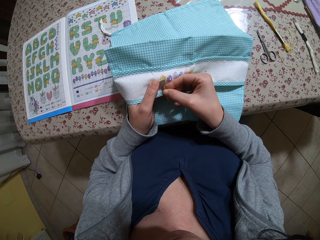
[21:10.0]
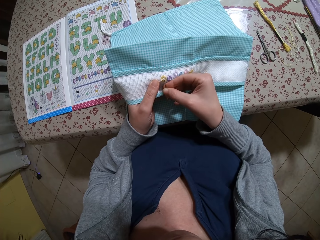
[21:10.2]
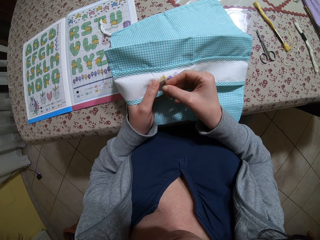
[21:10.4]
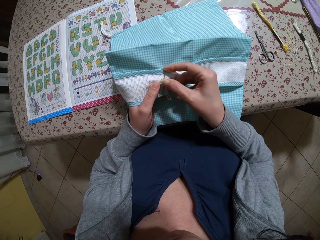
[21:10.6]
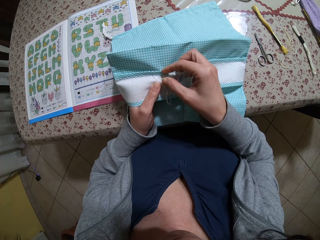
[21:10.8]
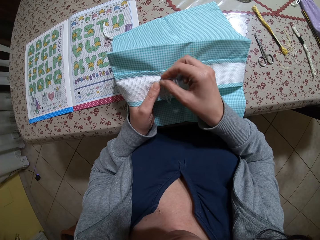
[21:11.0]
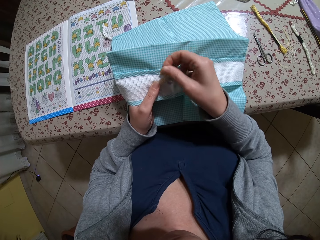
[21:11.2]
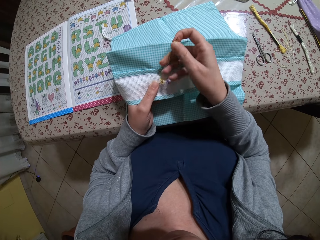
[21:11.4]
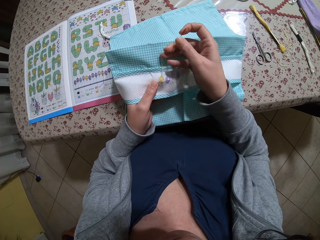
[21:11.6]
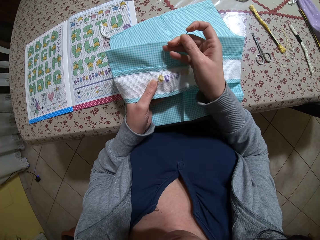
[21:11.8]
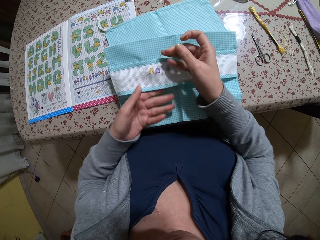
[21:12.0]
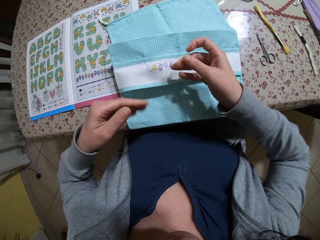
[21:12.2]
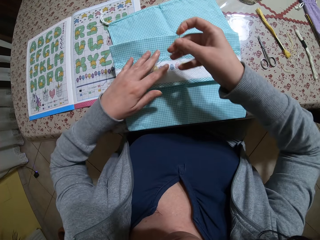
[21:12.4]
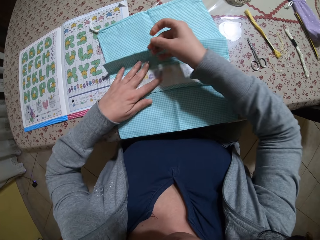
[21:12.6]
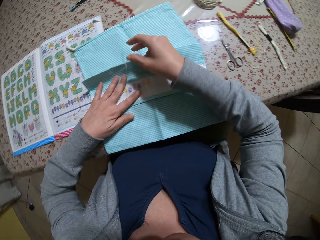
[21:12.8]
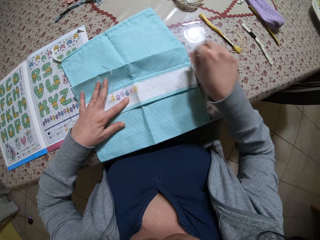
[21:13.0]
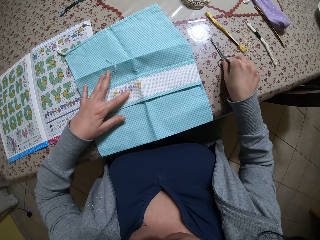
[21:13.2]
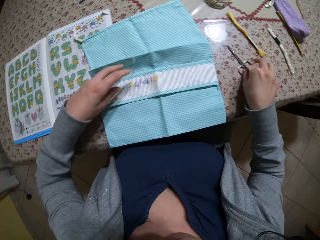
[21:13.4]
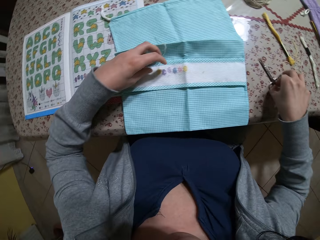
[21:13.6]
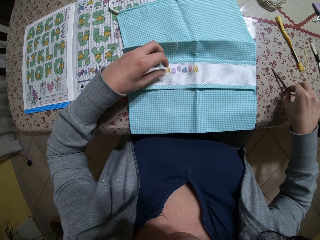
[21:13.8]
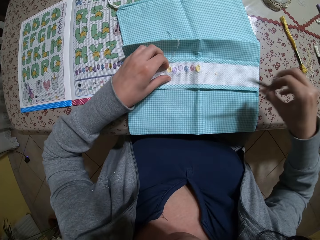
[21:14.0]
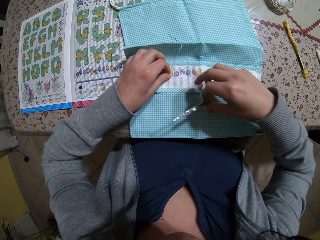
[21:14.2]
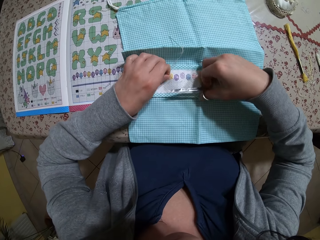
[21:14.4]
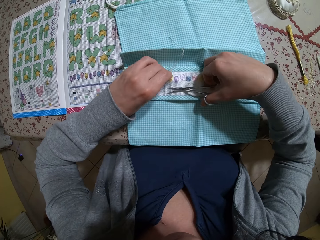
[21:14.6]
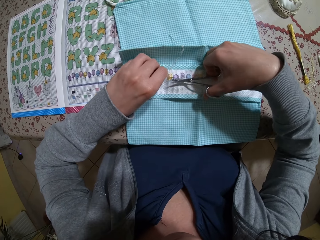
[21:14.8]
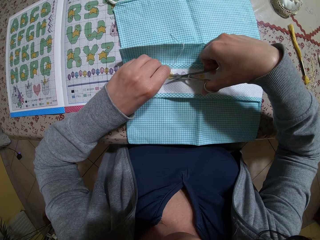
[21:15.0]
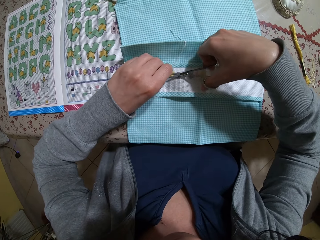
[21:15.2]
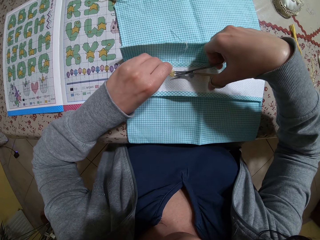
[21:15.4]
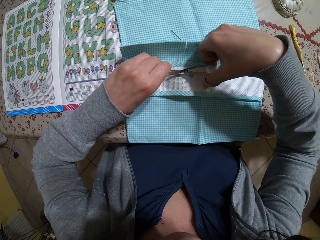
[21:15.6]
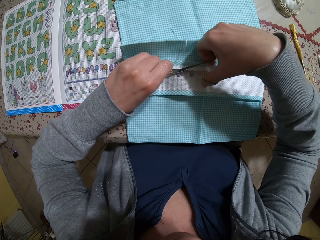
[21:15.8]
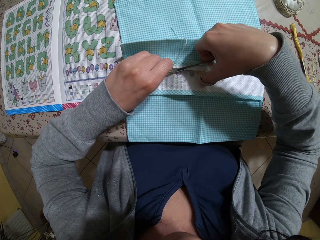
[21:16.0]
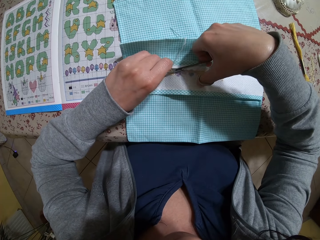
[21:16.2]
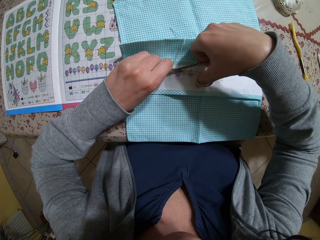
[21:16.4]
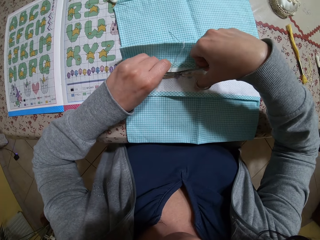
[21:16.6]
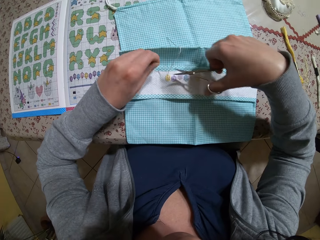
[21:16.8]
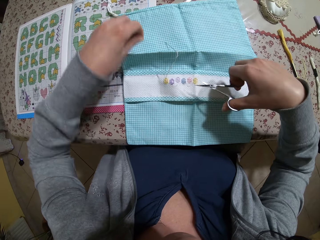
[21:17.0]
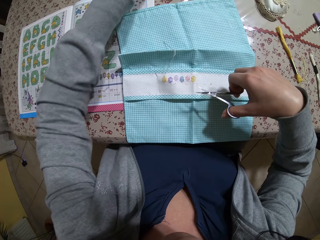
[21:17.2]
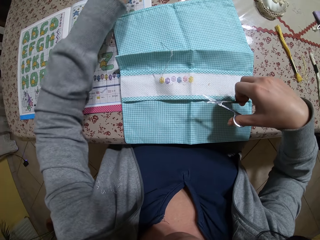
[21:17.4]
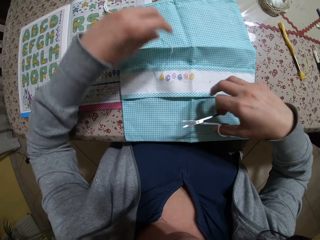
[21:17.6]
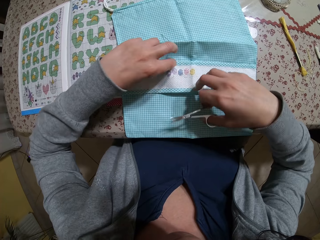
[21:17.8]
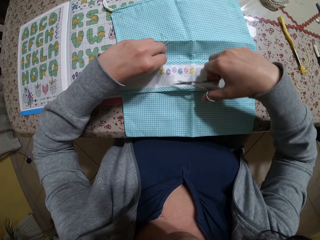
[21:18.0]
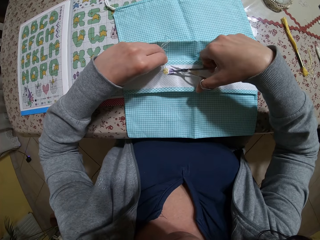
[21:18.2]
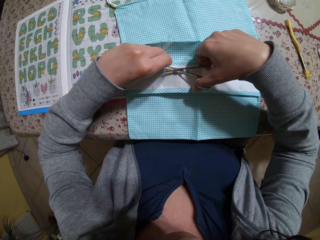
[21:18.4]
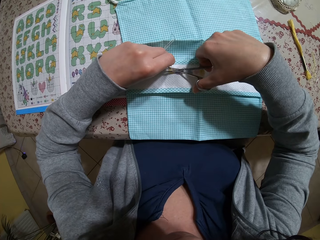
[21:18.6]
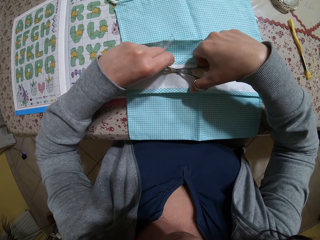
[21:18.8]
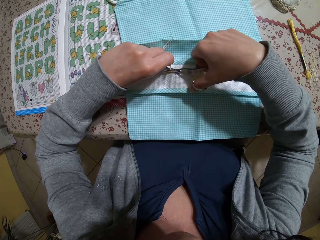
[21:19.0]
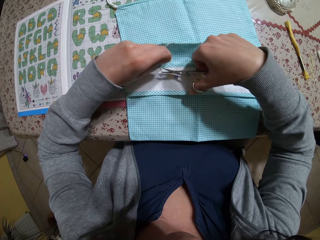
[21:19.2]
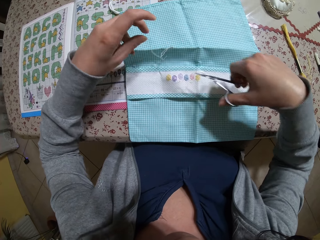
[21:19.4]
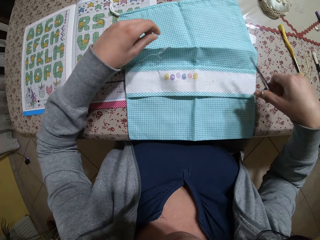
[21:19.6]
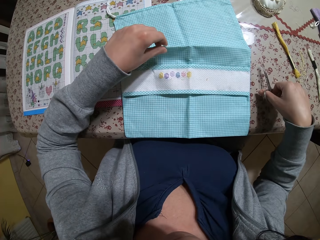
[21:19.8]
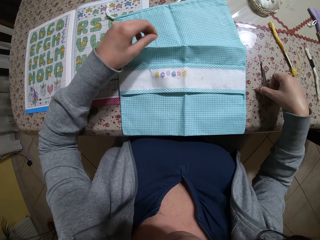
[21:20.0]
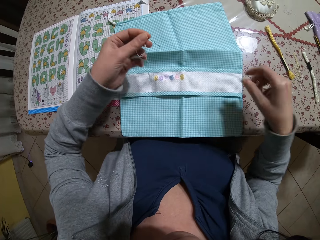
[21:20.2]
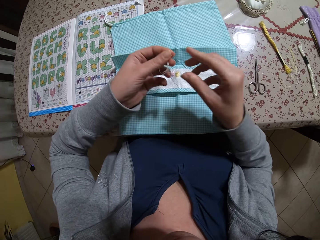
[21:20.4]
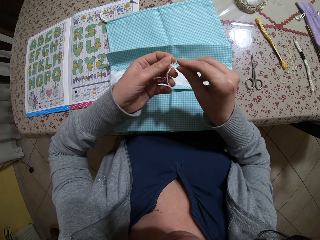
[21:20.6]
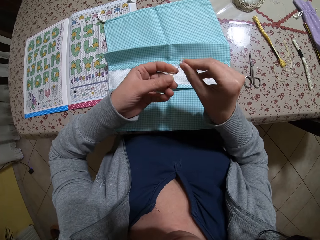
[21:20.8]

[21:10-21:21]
The camera wearer drops the bag on the table with her left hand. She puts her left hand on the bag. She drops the needle on the bag with her right hand. She takes the scissors from the table with her right hand. She holds the thread with her left hand. She cuts the thread with the scissors in her right hand. She puts the thread aside. She holds the thread with her left hand. She cuts the thread with the scissors in her right hand. She takes the needle from the bag with her left hand. She puts the thread aside. She puts the scissors on the table with her right hand. She takes the needle from her left hand with her right hand.

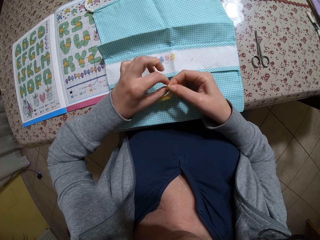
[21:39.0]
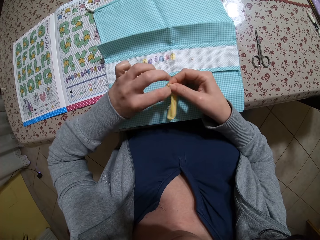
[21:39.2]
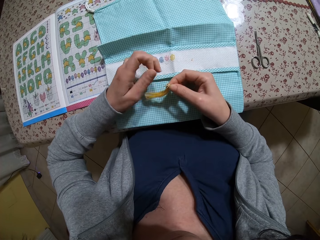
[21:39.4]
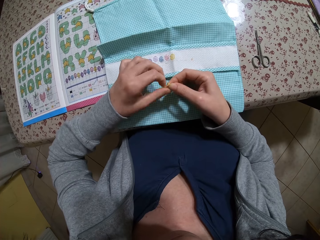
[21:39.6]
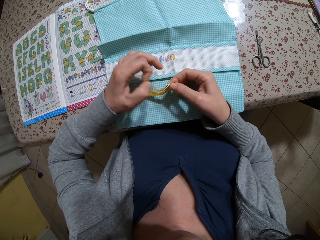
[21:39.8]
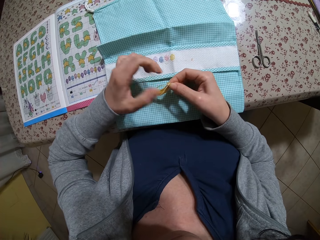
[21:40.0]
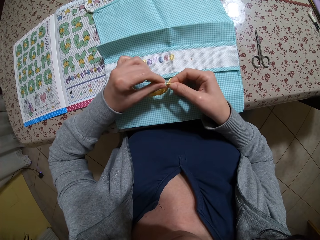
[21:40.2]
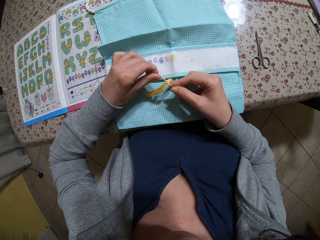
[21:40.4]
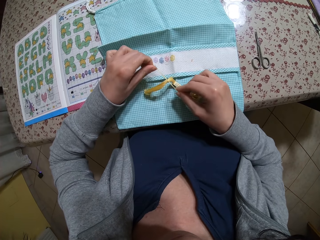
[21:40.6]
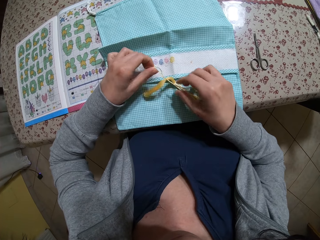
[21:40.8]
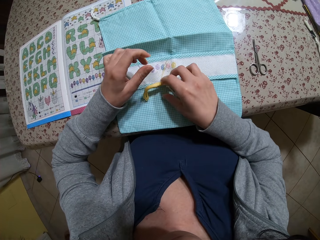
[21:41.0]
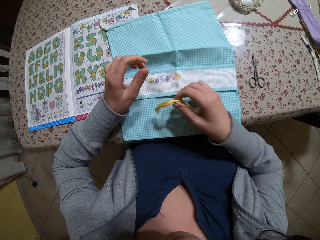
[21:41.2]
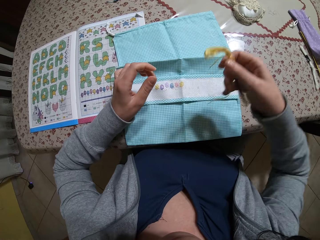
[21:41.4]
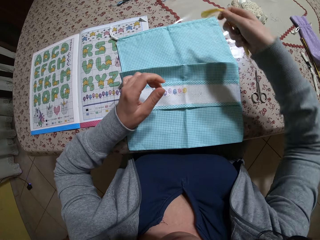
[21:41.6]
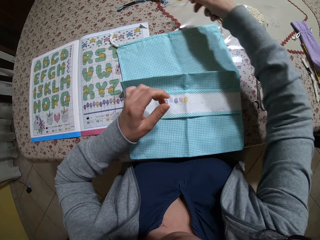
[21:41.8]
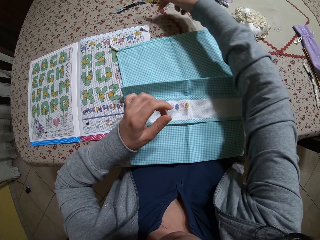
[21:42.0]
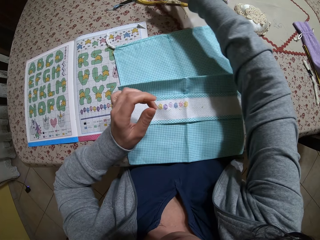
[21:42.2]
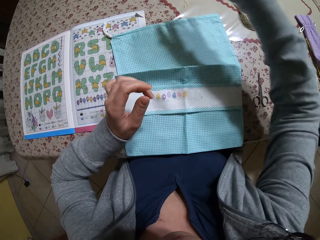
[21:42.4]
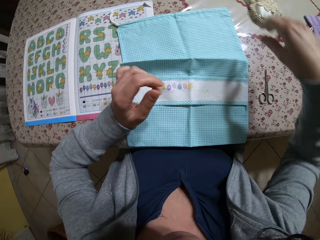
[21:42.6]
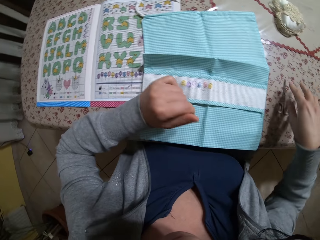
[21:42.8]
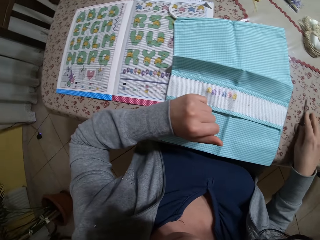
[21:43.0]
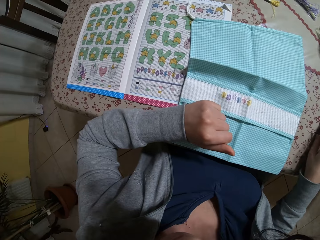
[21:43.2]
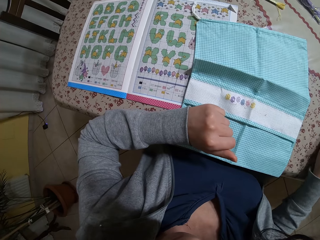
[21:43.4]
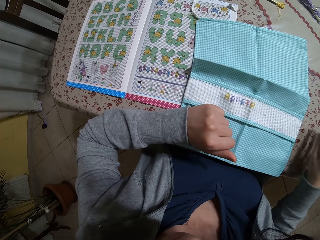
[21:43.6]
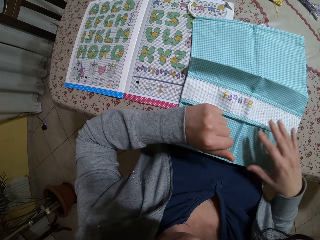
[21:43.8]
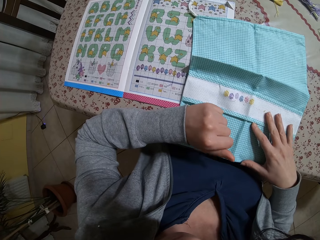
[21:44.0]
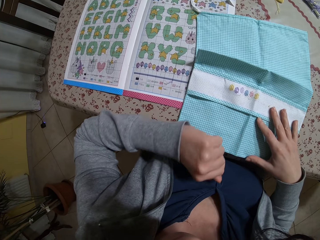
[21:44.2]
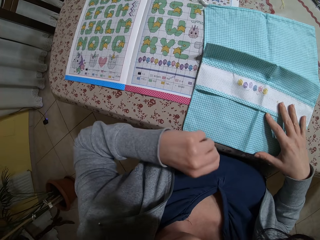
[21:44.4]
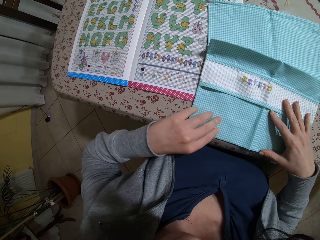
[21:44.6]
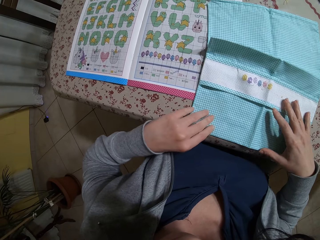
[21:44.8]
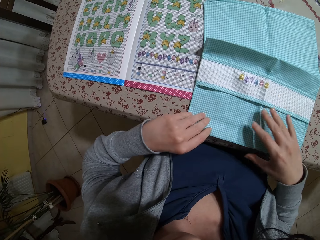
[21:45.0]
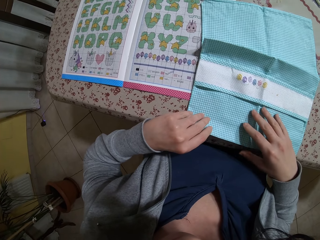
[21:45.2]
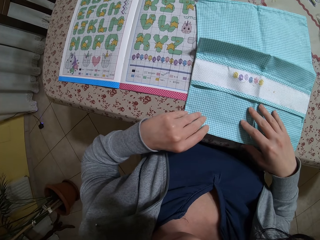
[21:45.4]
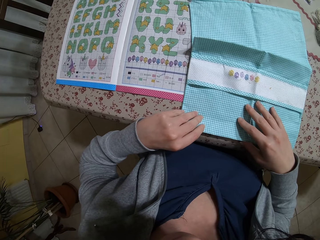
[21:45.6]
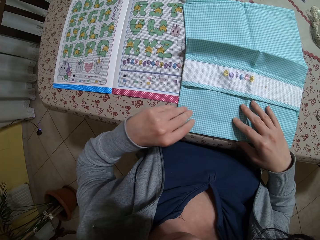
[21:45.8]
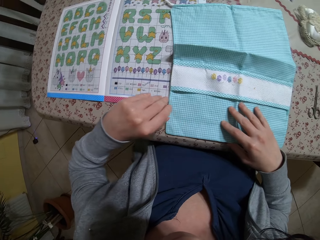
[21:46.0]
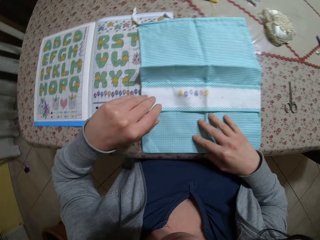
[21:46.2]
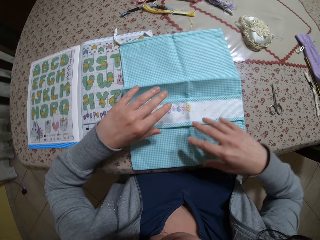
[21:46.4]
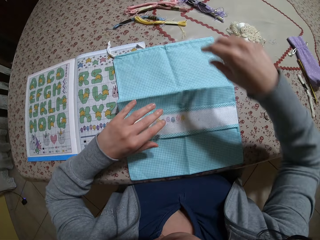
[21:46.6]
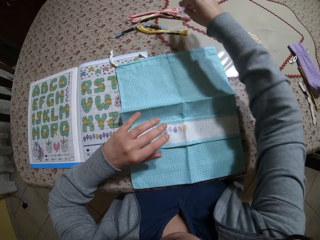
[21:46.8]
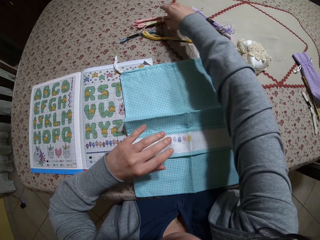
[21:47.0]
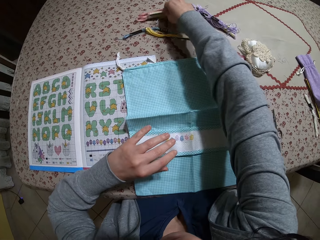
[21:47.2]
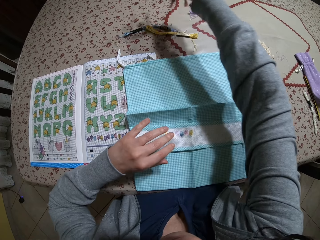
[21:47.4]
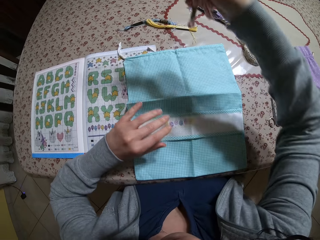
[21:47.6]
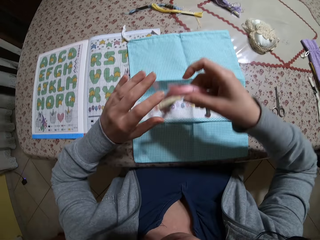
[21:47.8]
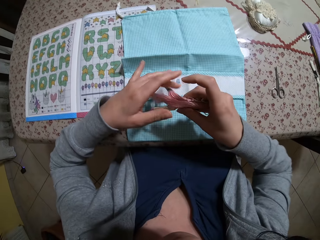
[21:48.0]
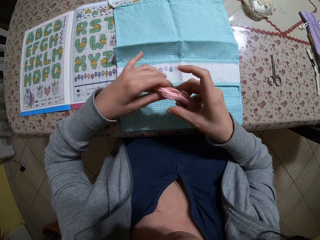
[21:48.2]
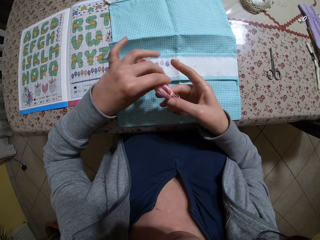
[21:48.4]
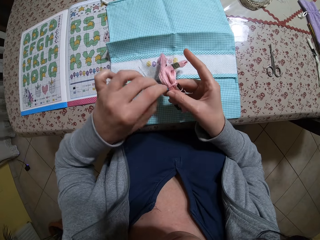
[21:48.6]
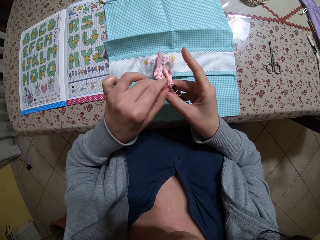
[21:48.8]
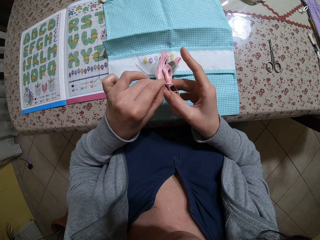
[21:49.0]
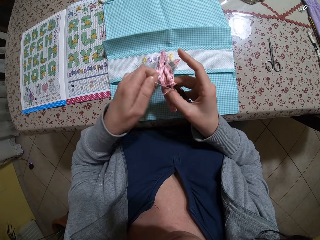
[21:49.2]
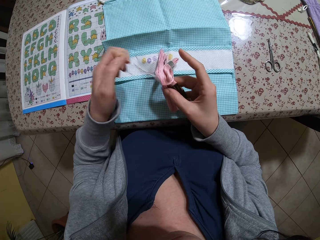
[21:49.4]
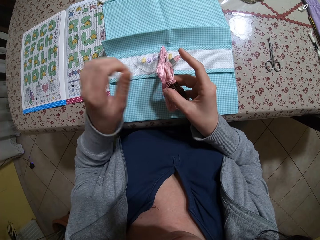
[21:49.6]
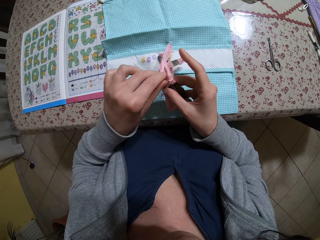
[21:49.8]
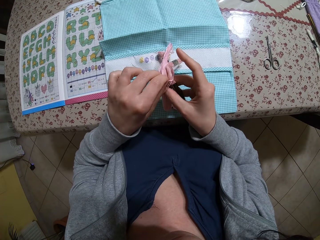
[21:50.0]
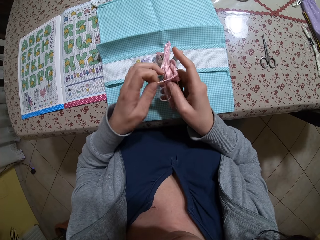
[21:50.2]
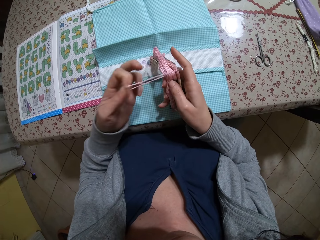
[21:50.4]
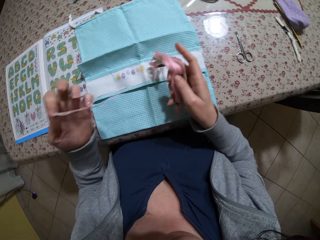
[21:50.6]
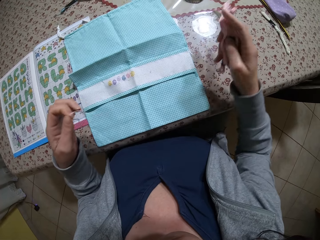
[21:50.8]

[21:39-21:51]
The camera wearer takes the bundle of thread with her right hand. She drops the bundle of thread on the table with her right hand. She shifts the scissors on the table with her right hand. She shifts the bag on the table with her right hand. She takes two bundles of thread on the table with her right hand. She holds the bundles of thread with both hands. She takes off a piece of thread tied around the bundles of thread with her left hand. She unties the thread.
